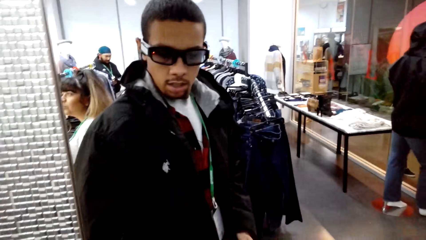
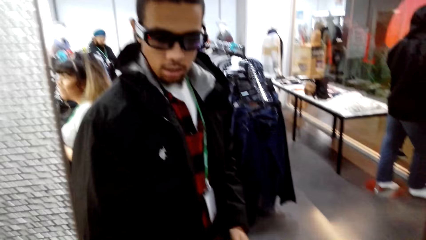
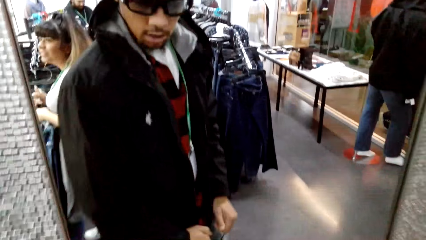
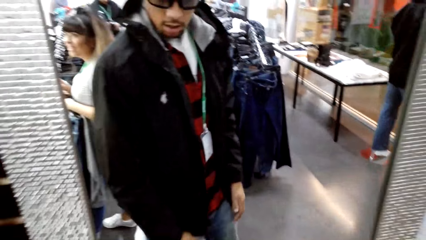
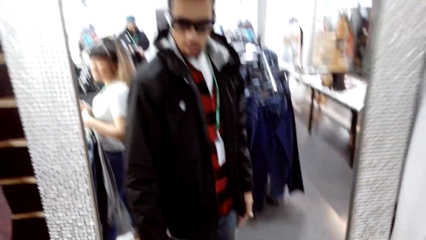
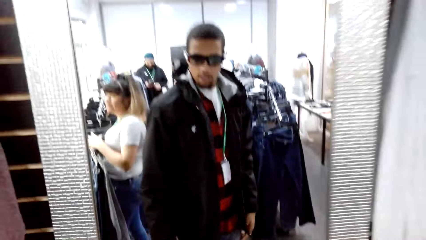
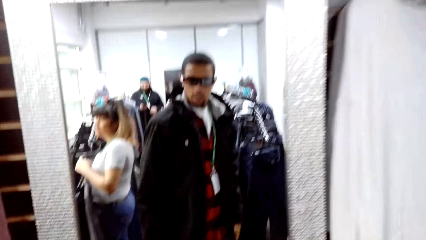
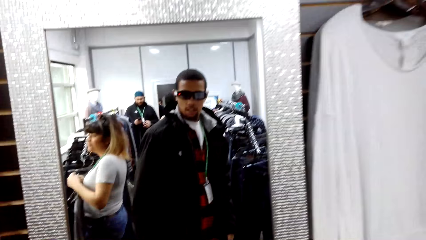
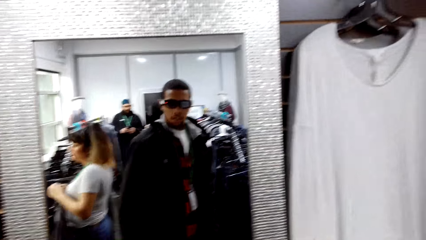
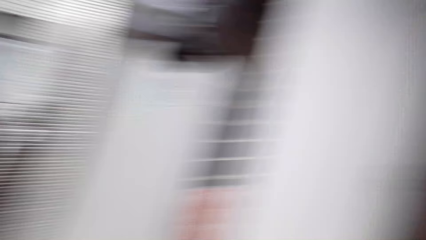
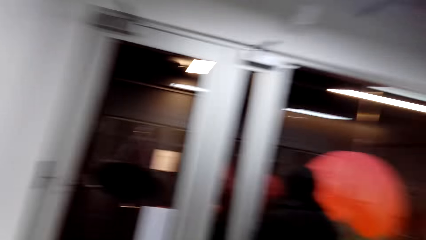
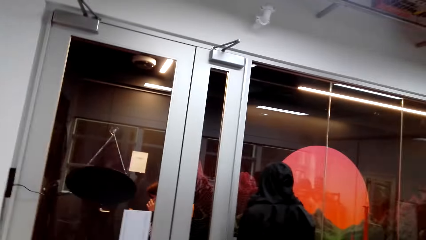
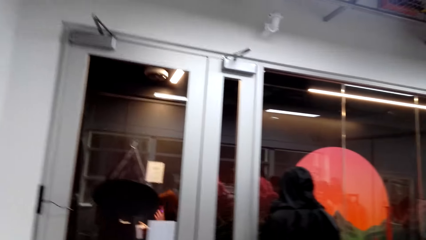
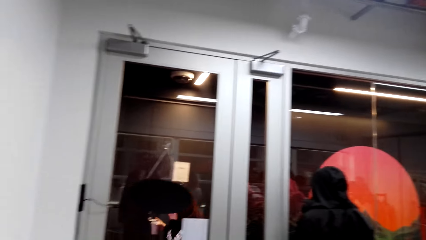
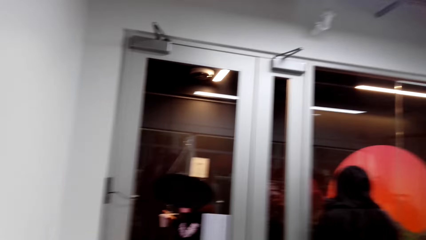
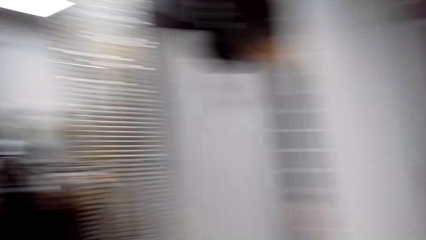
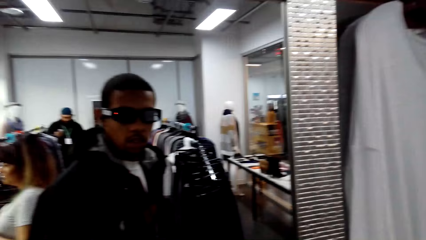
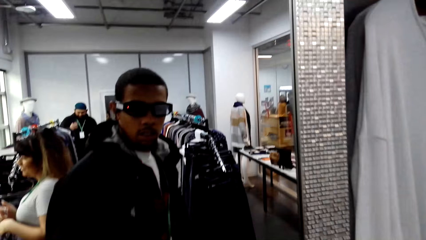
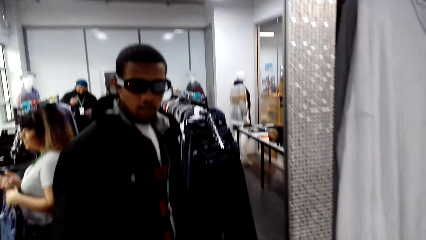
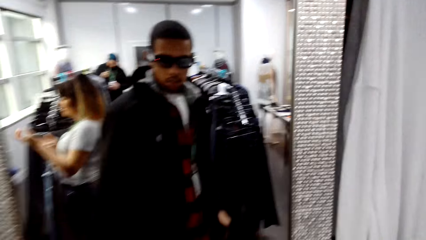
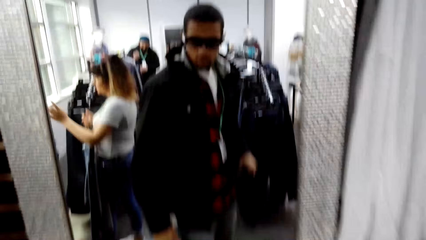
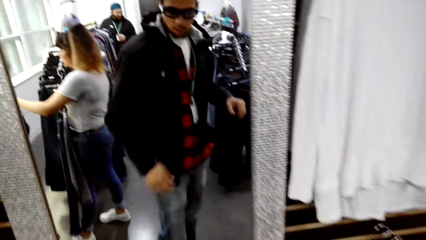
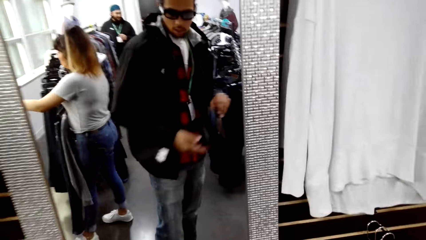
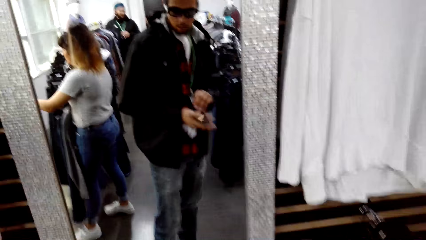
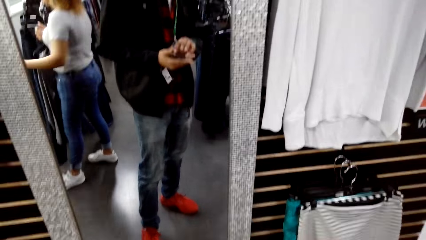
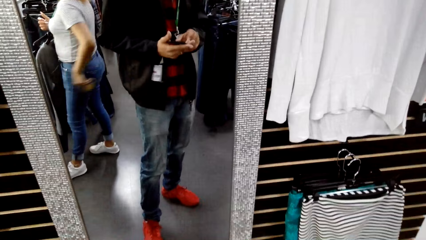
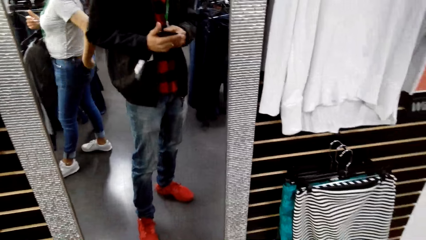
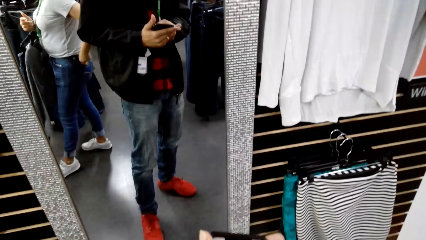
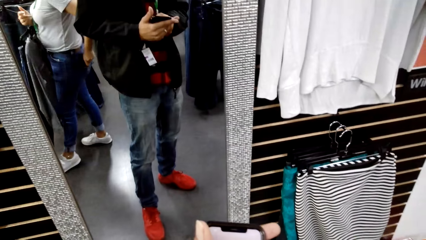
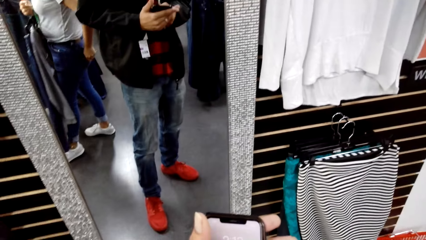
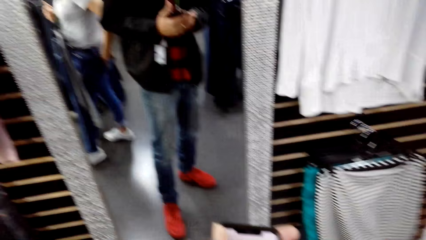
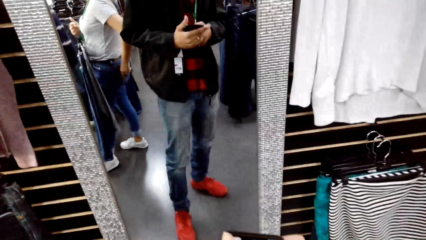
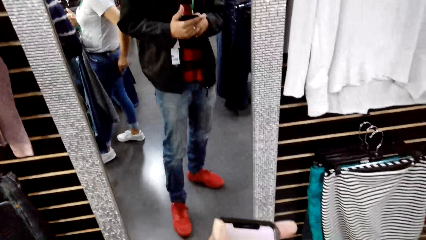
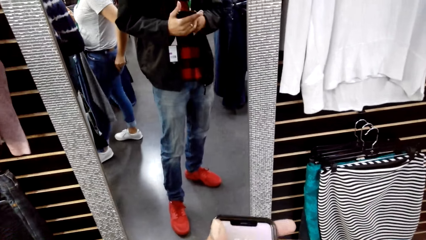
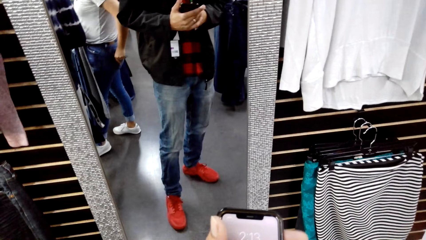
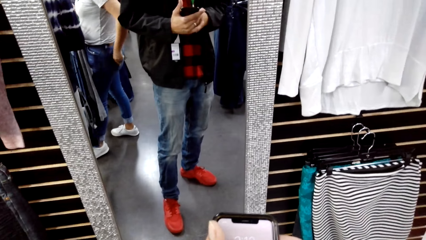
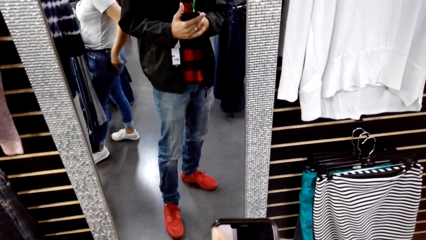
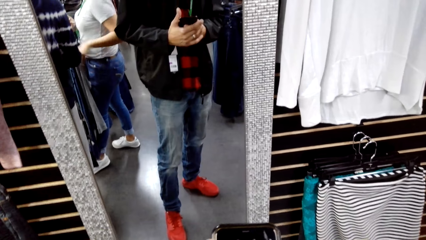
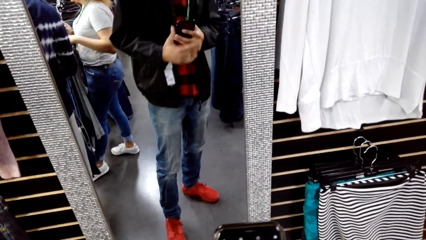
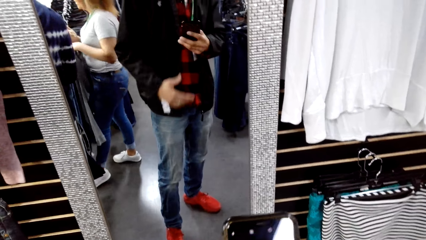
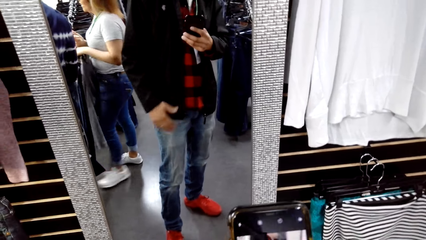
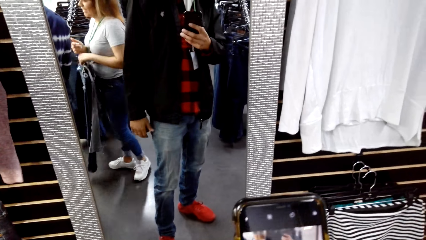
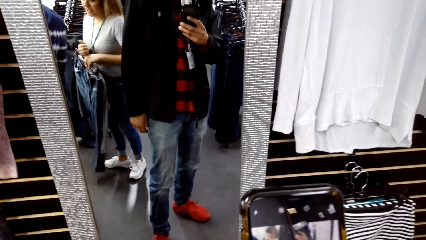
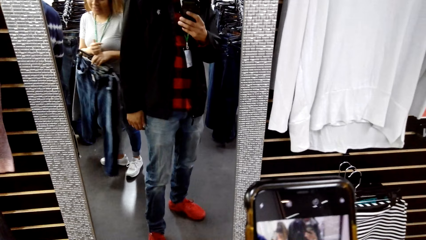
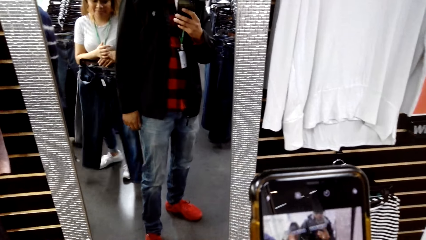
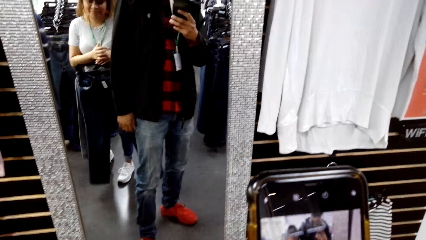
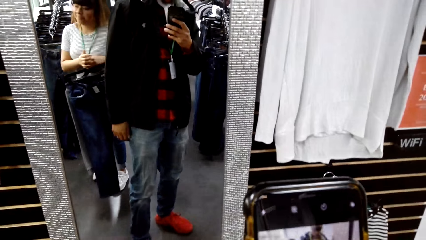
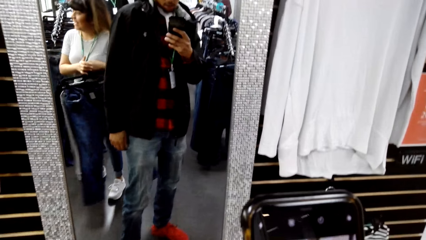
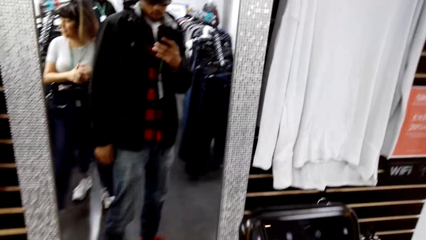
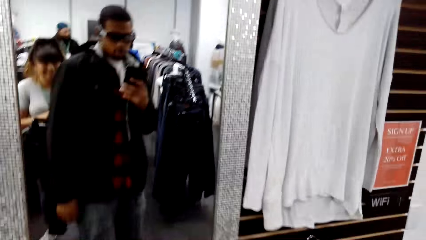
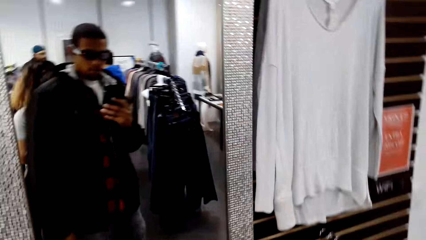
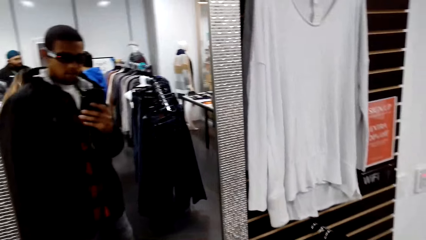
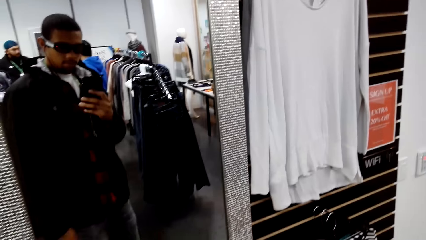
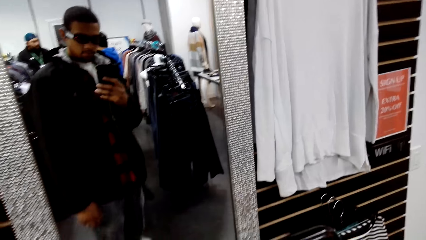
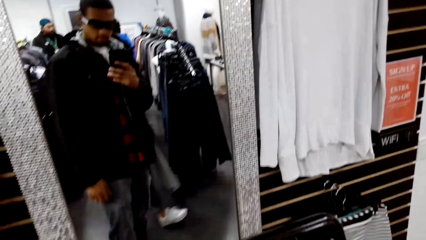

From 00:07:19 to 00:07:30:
The camera wearer looks away from the mirror. He looks at himself in the mirror. He takes the phone out of his pocket. He operates the phone. He takes a picture of himself.

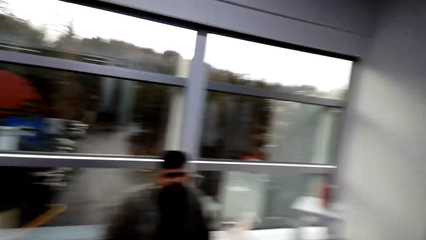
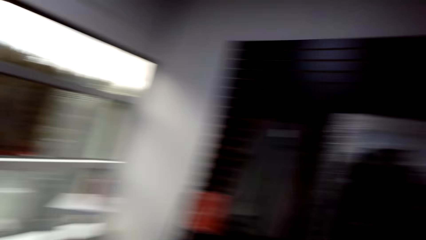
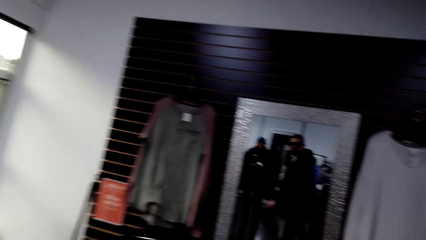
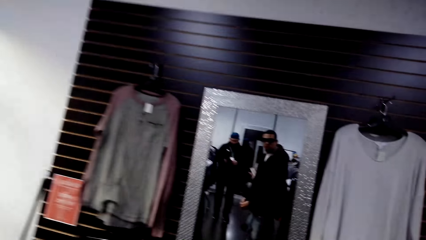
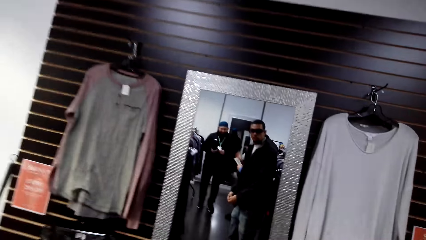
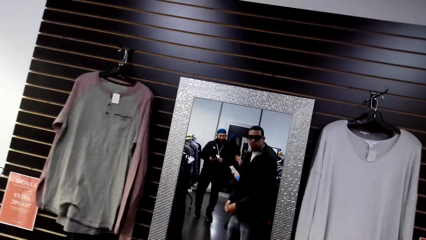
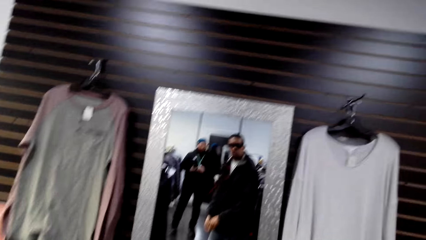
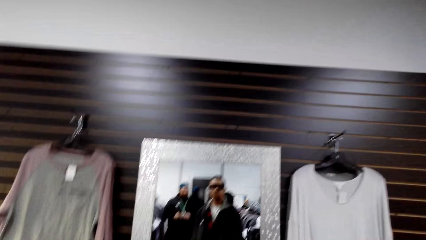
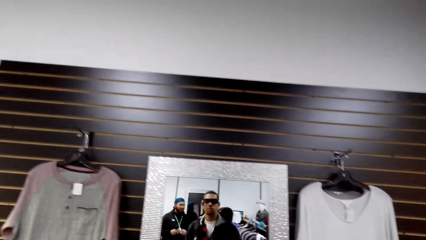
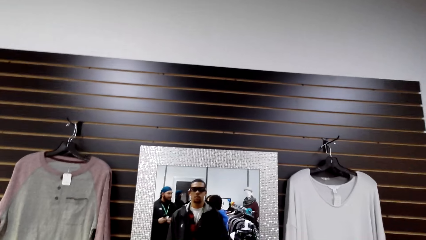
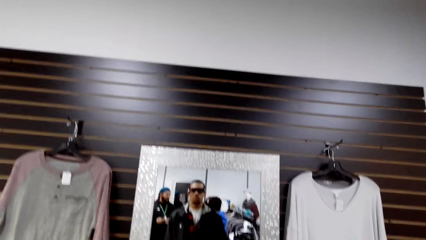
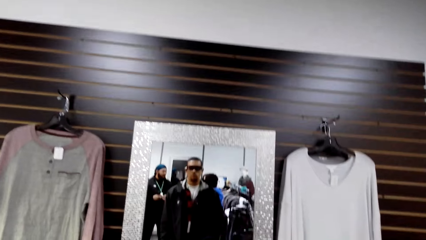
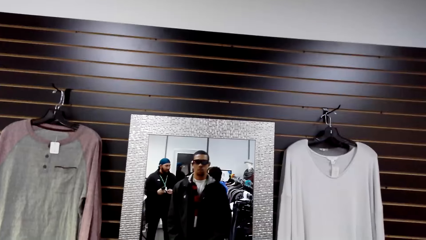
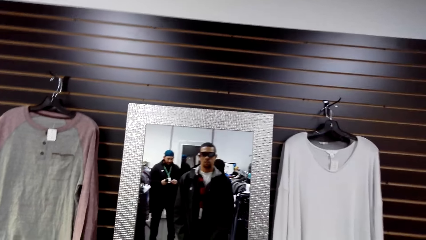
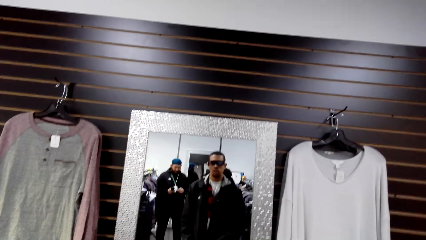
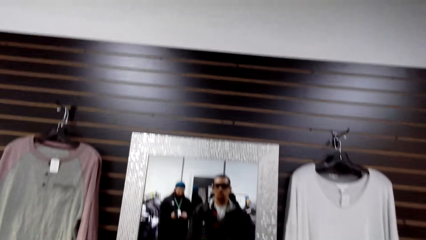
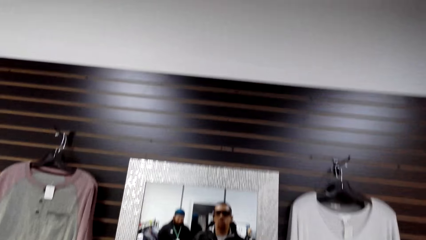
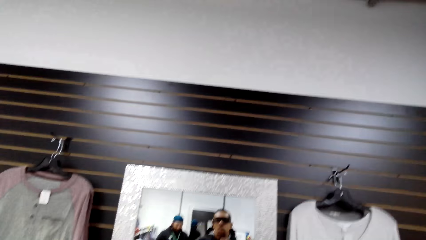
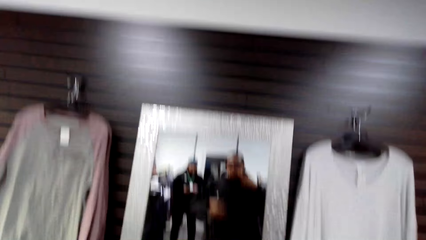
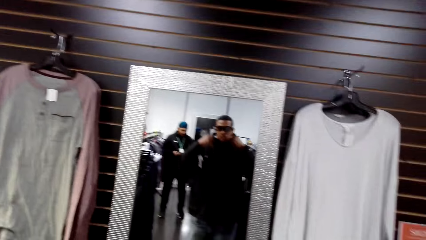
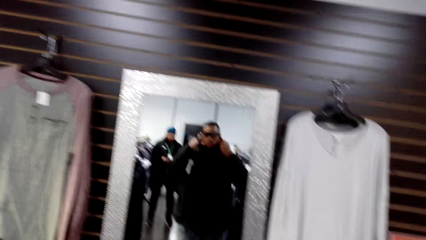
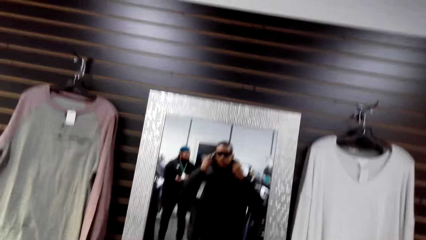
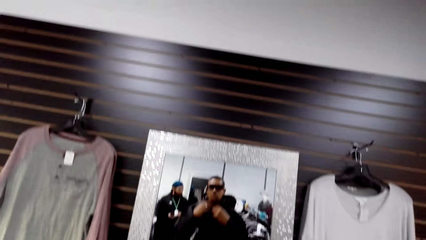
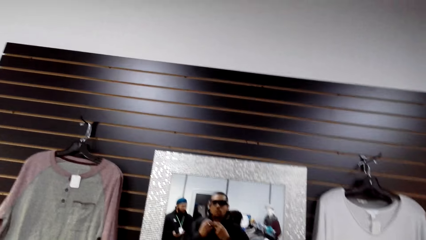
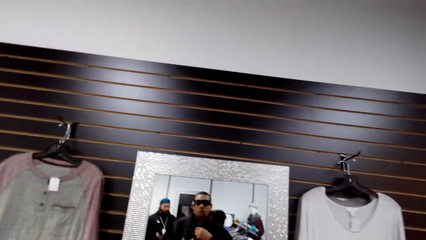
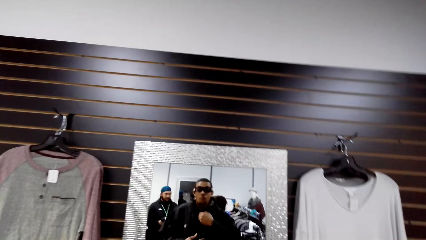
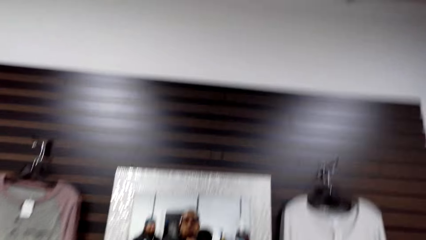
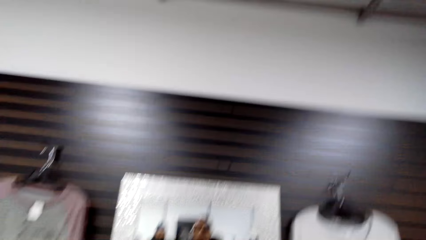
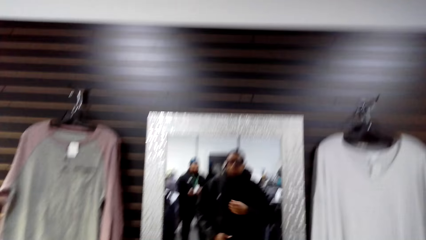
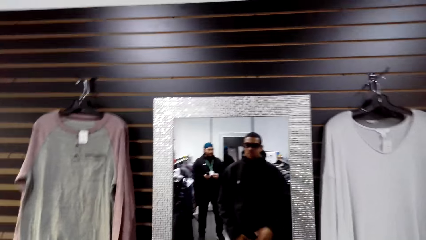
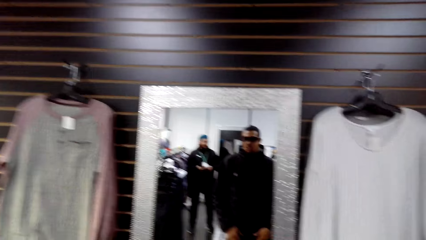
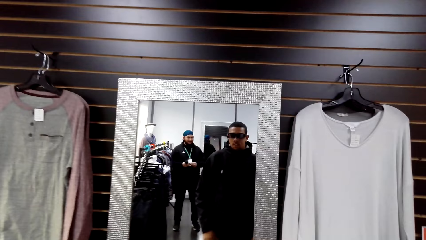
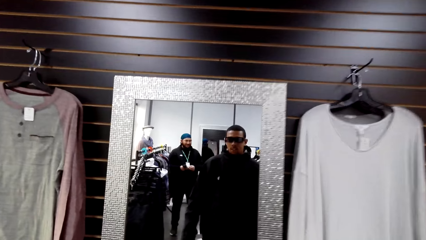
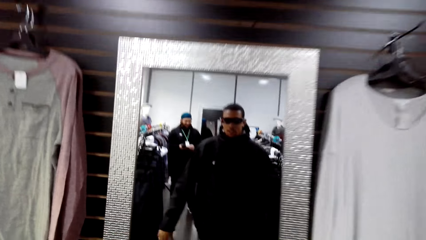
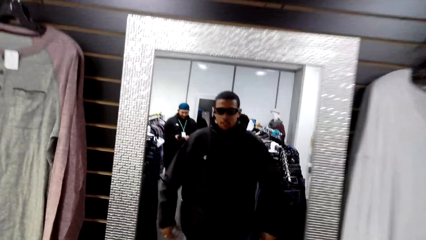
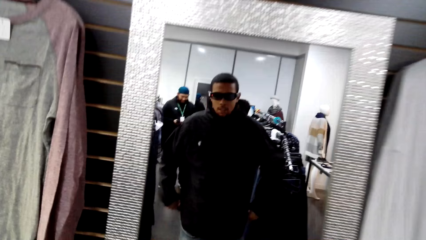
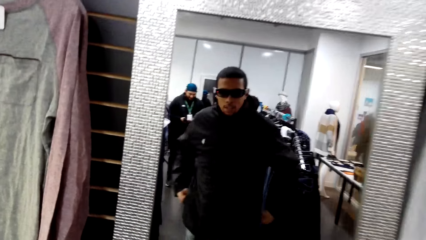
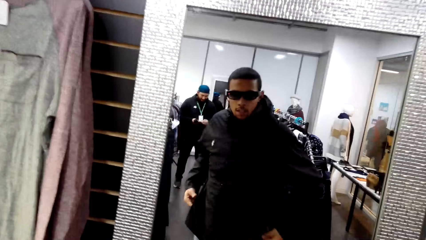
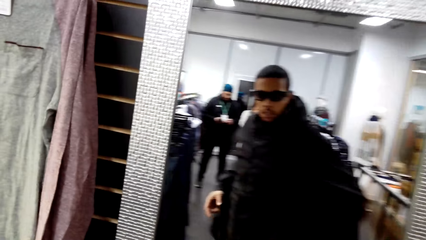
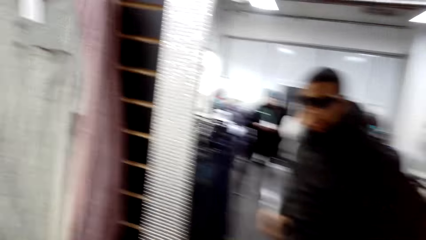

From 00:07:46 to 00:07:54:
The camera wearer looks at himself in the mirror.
